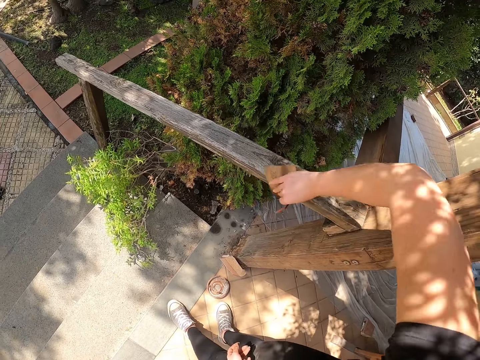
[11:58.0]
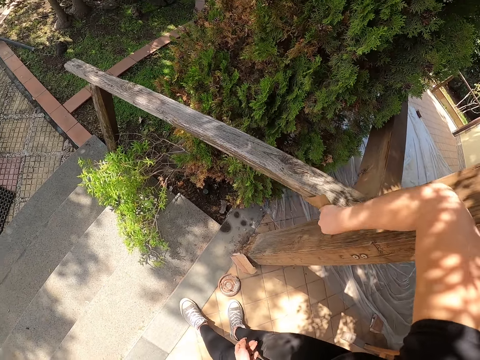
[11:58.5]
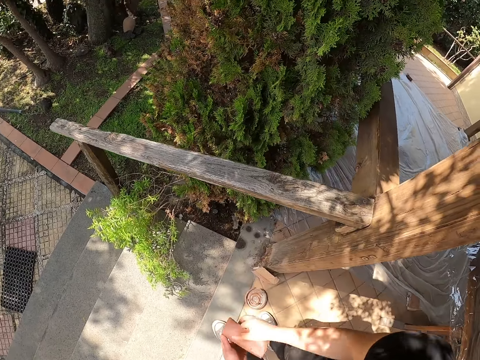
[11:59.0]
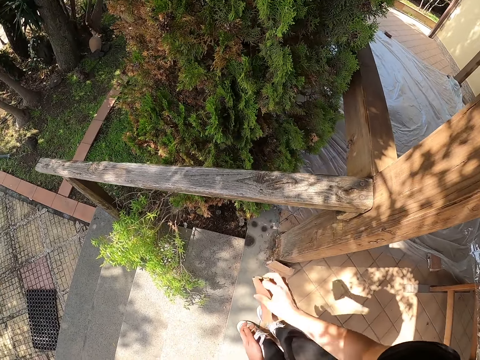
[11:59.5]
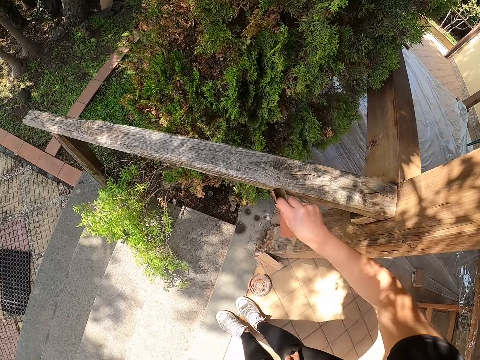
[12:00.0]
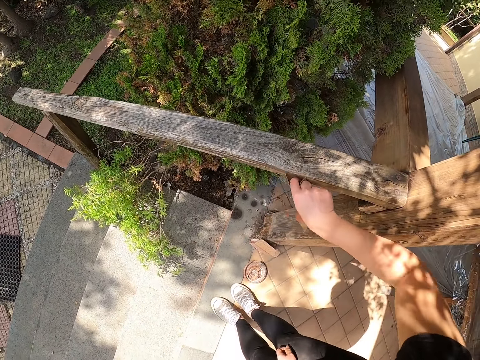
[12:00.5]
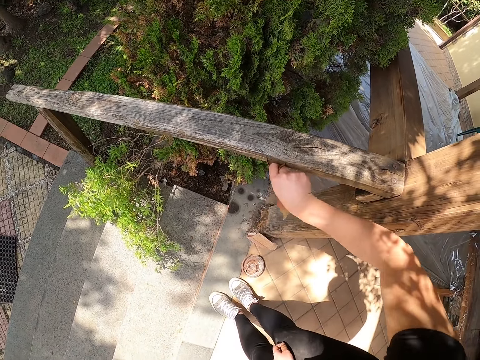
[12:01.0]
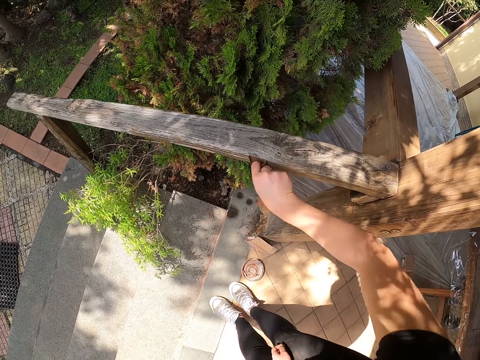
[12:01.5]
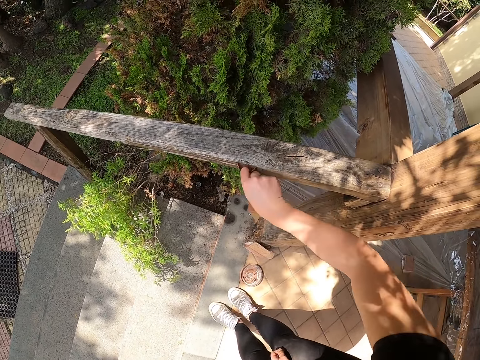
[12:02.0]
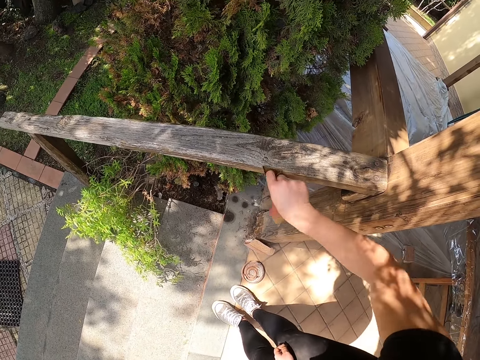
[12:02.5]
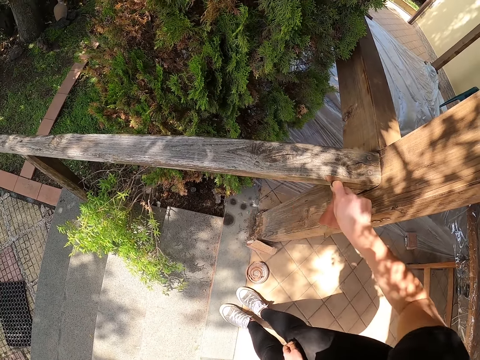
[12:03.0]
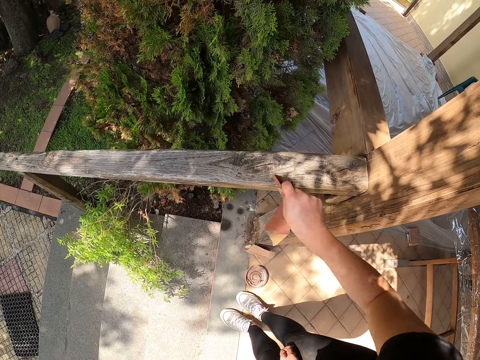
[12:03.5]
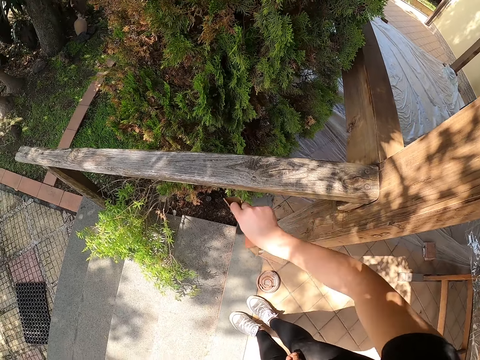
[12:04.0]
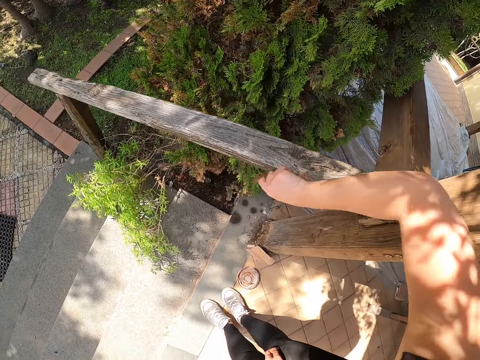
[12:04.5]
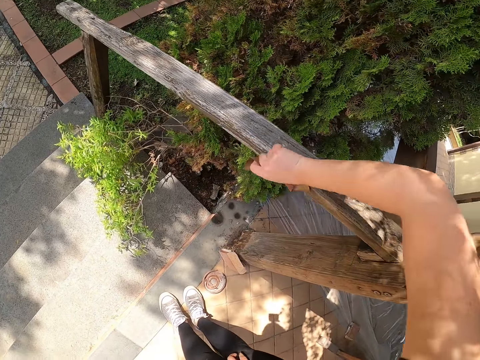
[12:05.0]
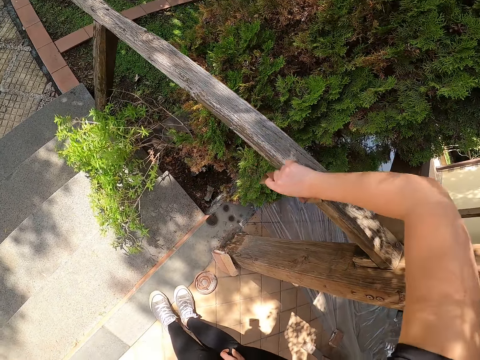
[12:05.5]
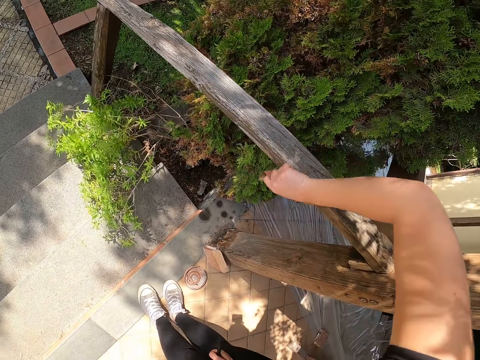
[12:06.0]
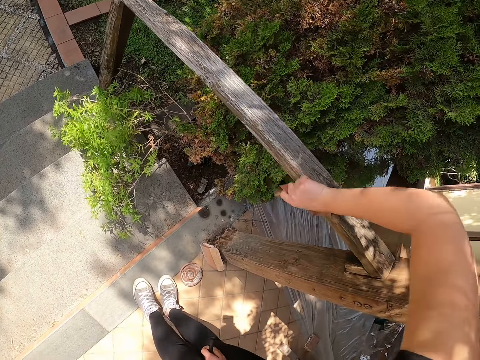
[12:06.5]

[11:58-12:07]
The camera wearer folds the sandpaper. She scrubs the wood with the sandpaper in her right hand.

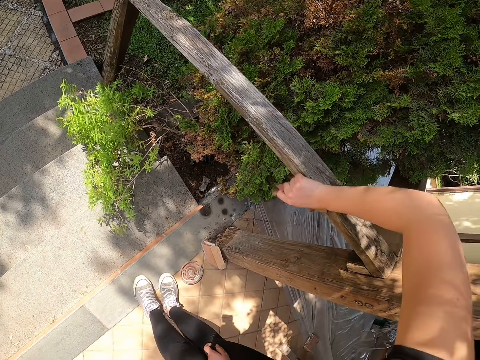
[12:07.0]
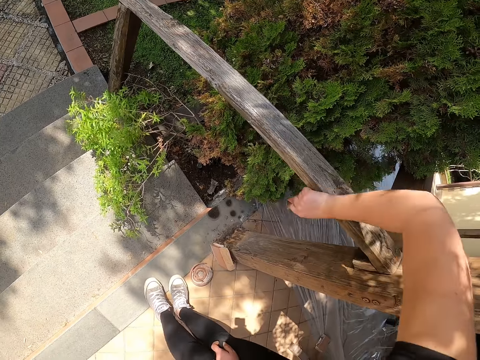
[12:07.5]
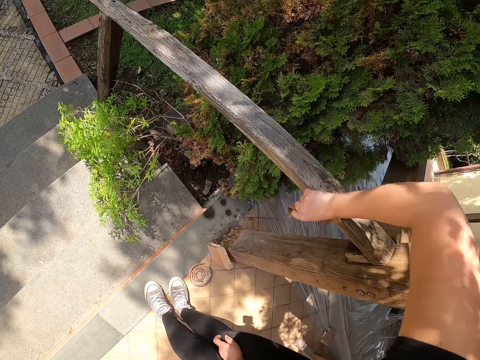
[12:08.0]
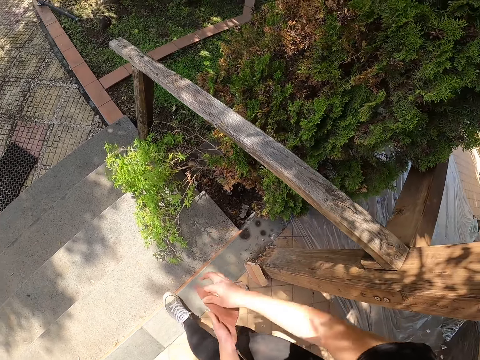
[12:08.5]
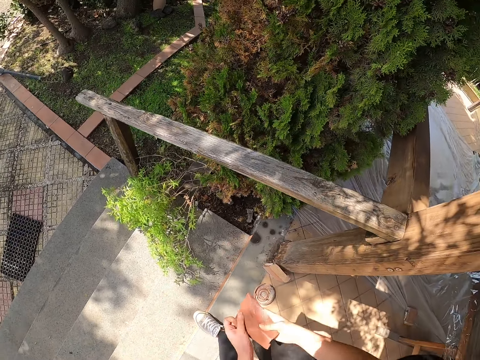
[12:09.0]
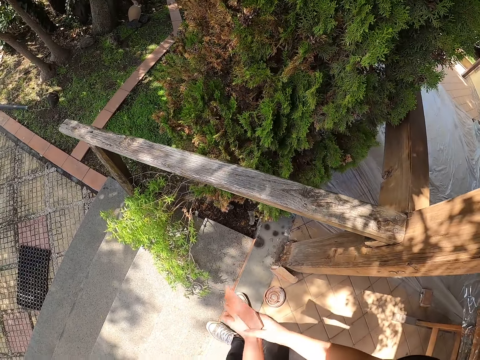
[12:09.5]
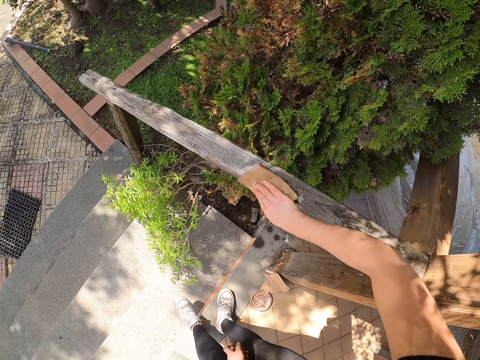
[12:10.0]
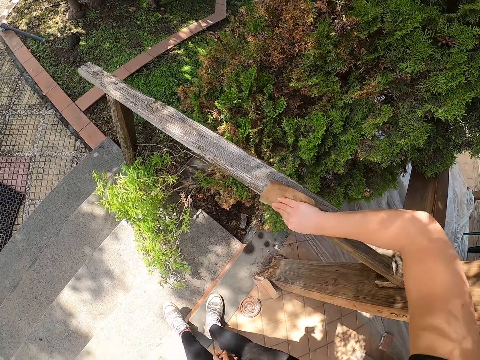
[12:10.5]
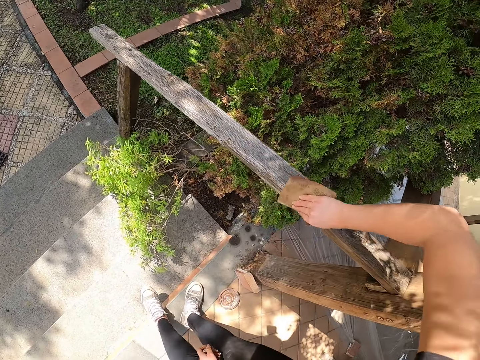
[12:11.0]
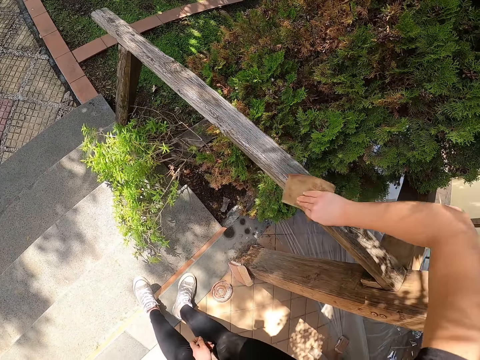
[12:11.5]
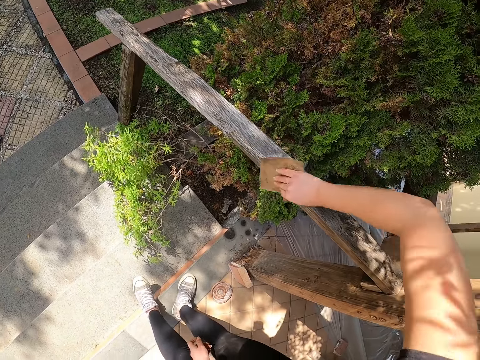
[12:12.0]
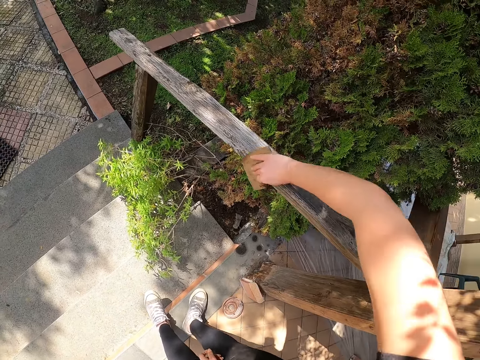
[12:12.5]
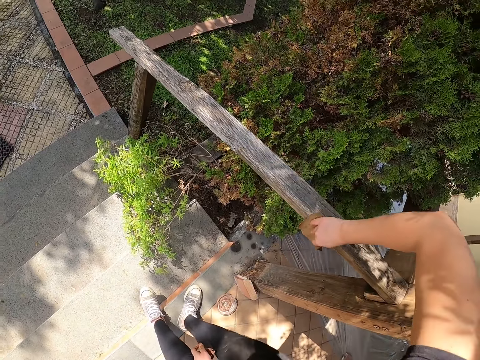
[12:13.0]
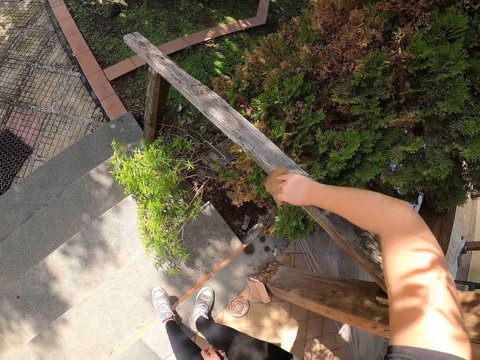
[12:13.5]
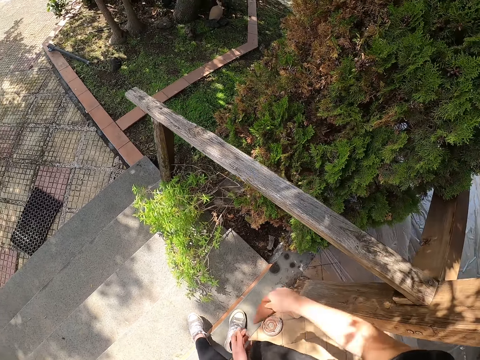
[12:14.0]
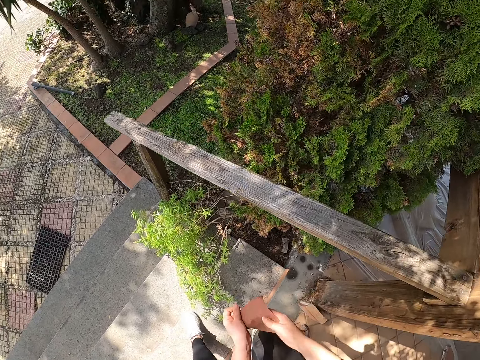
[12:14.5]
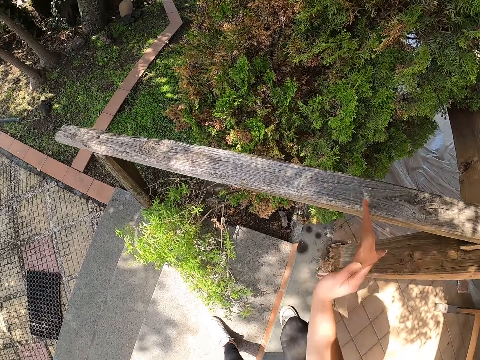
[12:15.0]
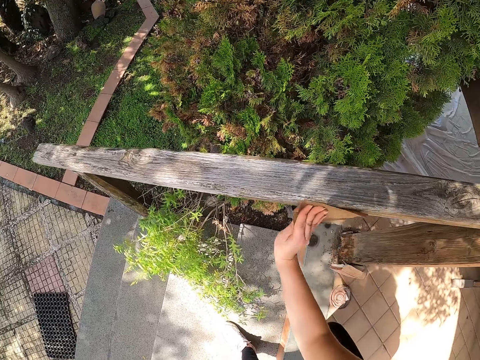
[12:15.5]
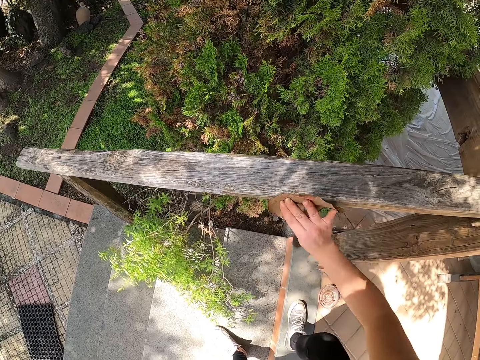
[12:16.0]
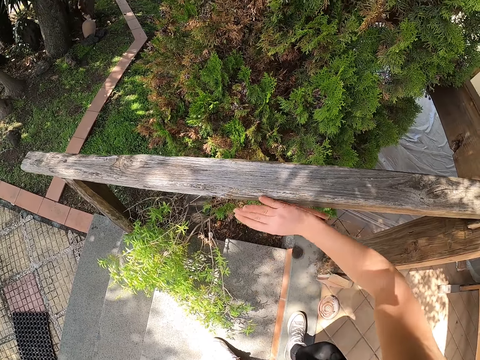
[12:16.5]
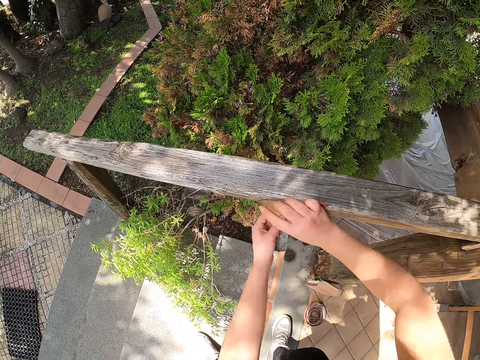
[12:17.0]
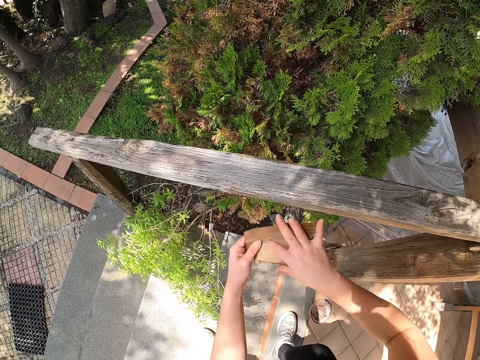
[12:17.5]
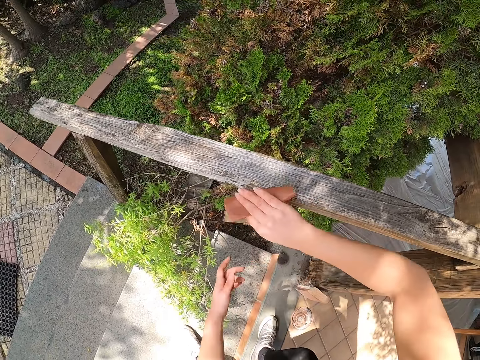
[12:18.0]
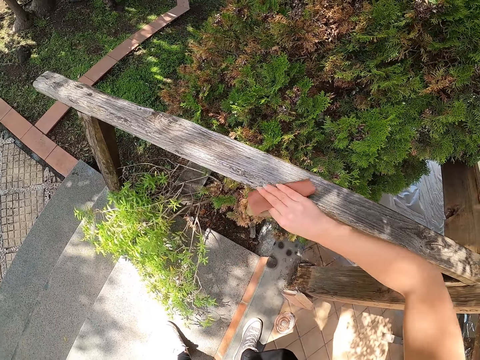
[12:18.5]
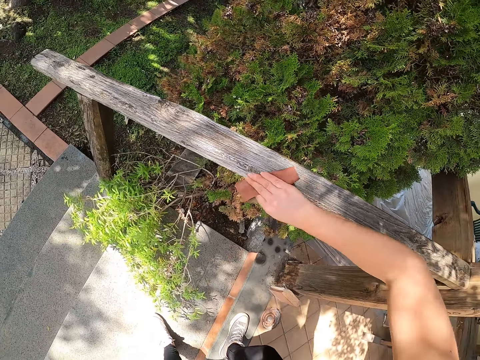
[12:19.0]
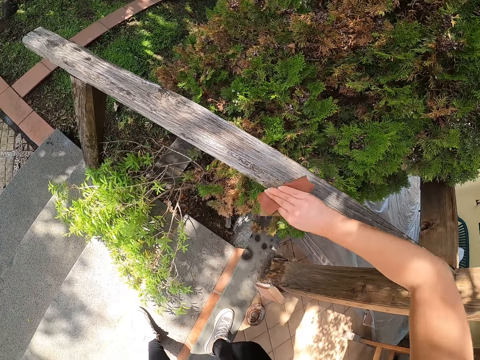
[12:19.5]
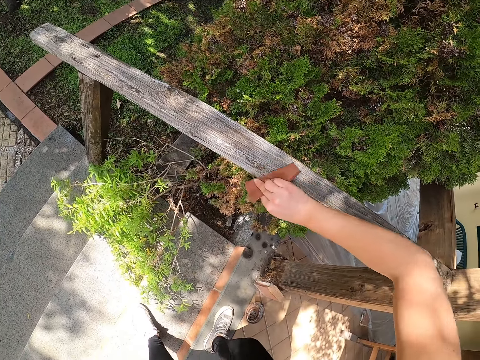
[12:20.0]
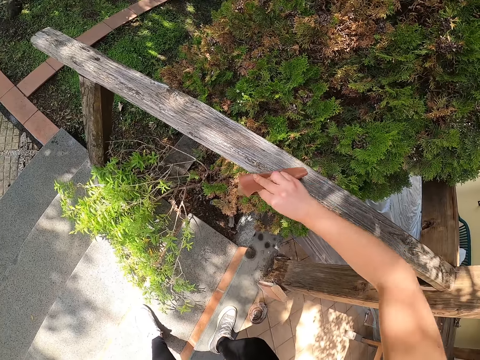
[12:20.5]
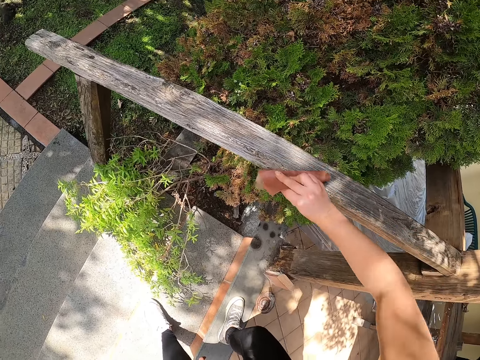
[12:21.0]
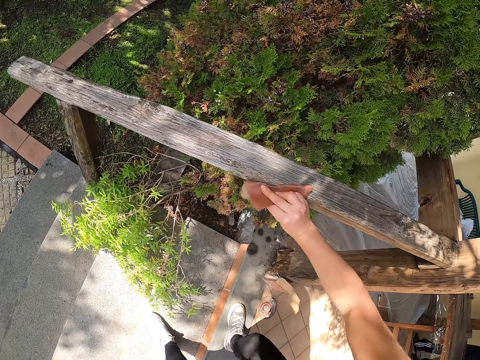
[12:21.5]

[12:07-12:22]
The camera wearer unfolds the sandpaper. She scrubs the wood with the sandpaper in her right hand. She holds the sandpaper well. She scrubs the wood with the sandpaper in her right hand. She holds the sandpaper with both hands. She scrubs the wood with the sandpaper in her right hand.

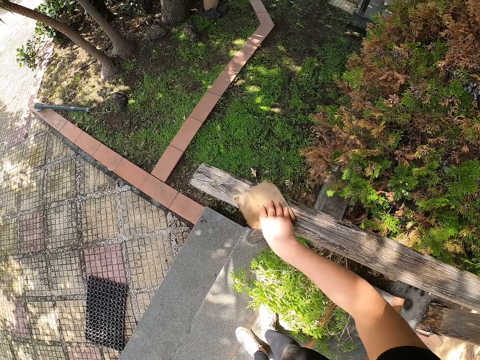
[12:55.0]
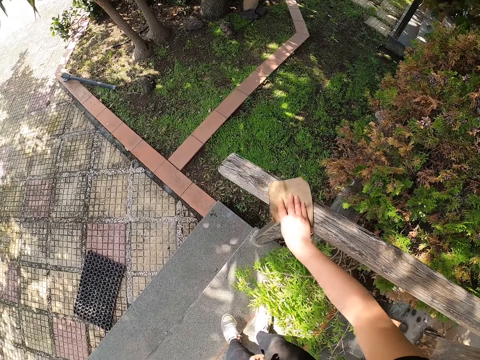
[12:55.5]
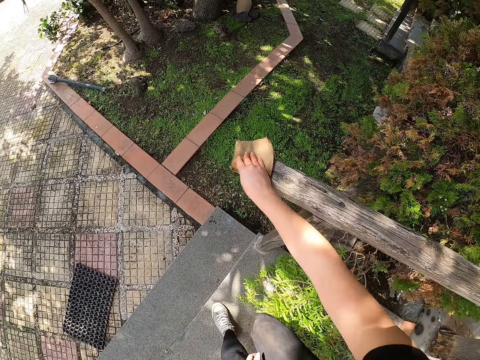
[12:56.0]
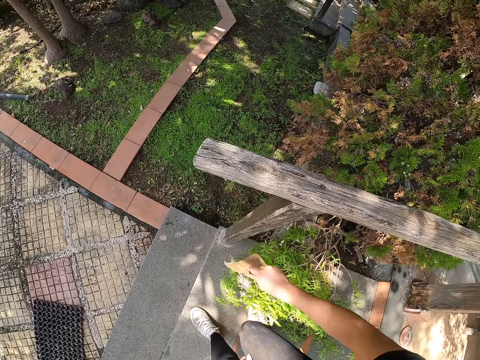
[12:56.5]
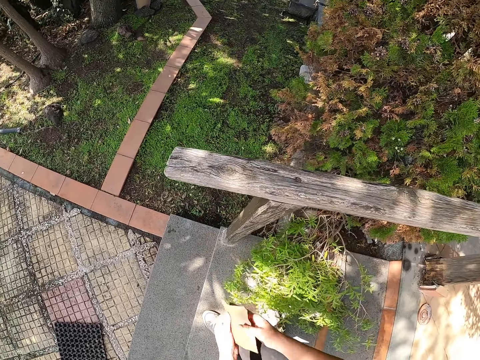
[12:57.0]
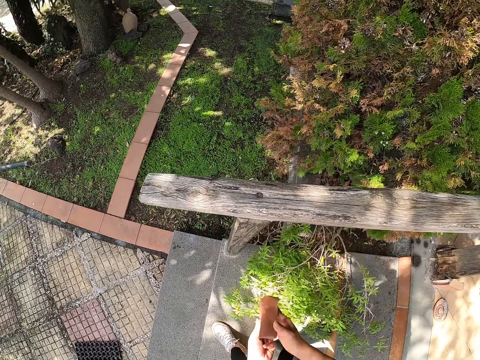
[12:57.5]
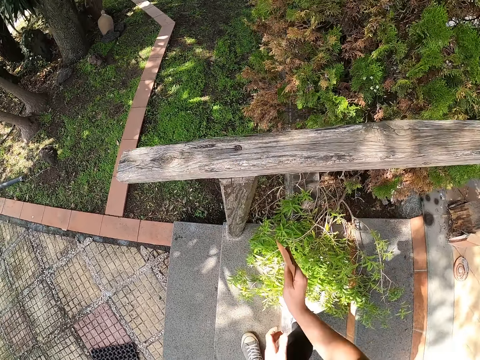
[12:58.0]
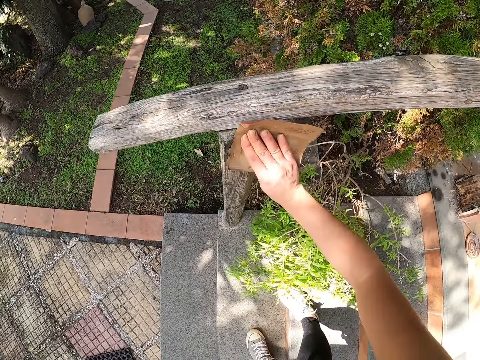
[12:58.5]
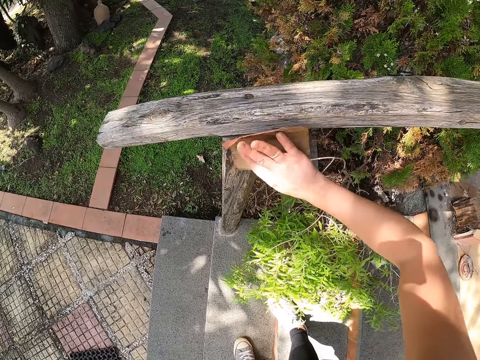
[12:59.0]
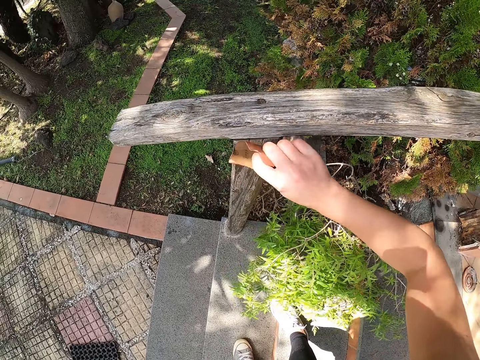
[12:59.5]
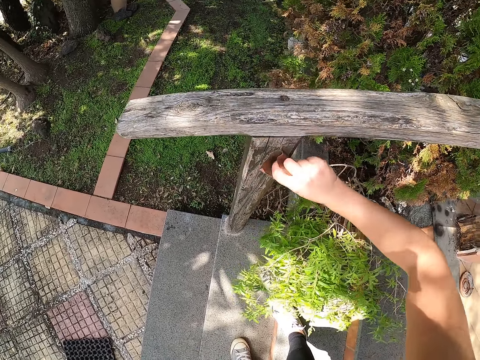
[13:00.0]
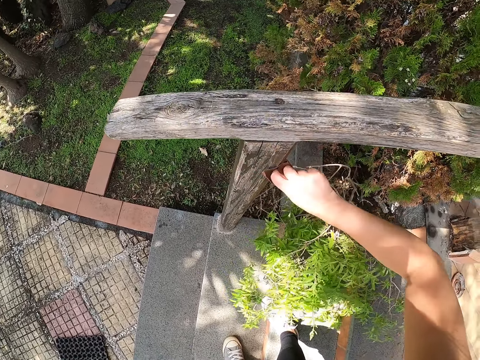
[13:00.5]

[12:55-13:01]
The camera wearer holds the sandpaper with both hands. She scrubs the wood with the sandpaper in her right hand. She folds the sandpaper. She scrubs the wood with the sandpaper in her right hand.
